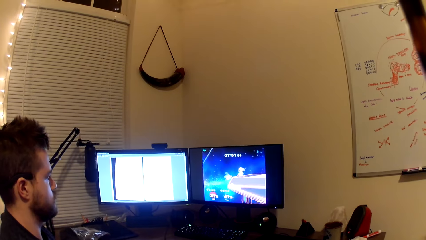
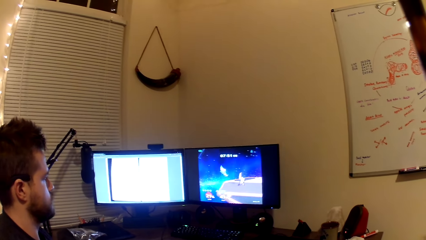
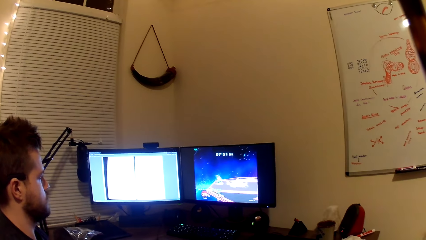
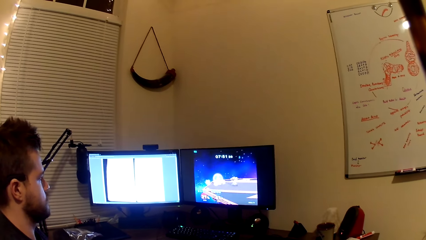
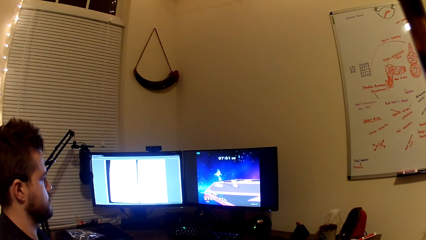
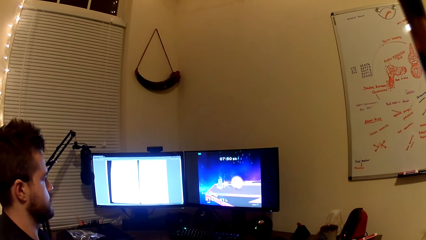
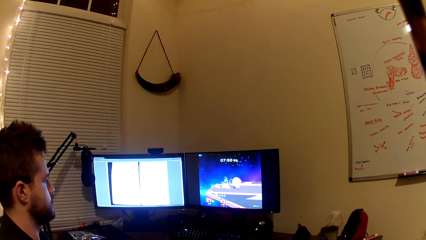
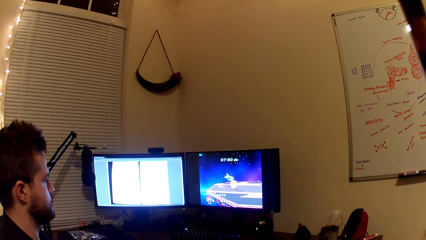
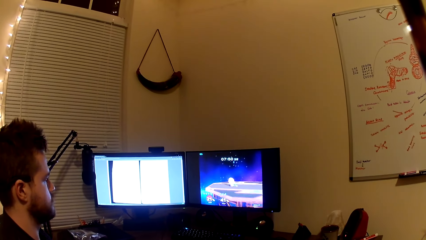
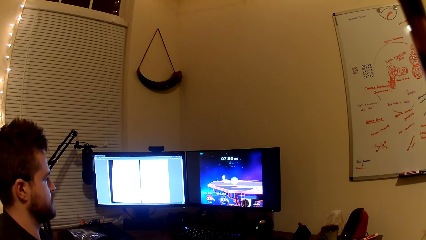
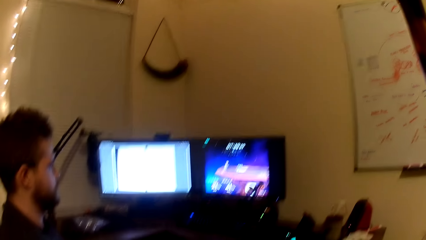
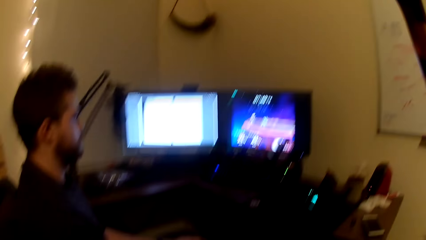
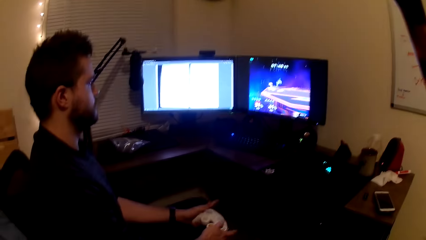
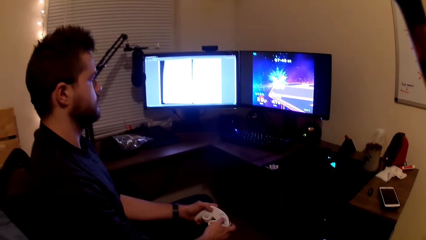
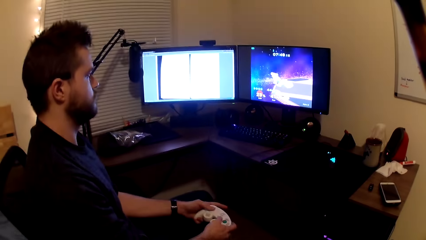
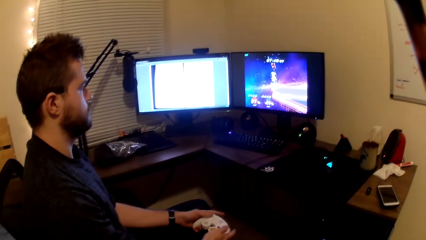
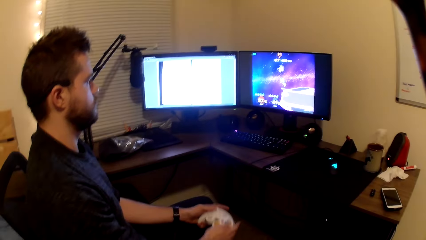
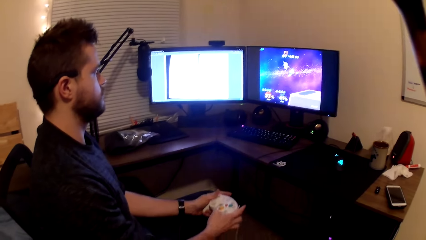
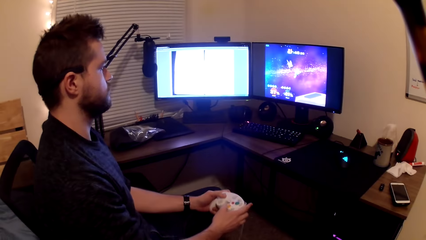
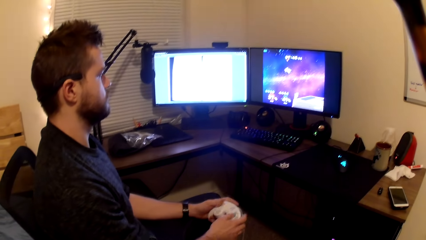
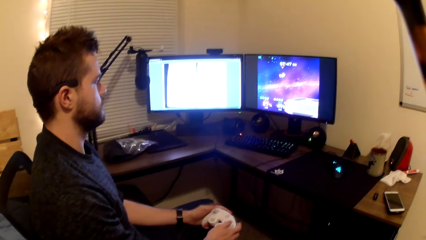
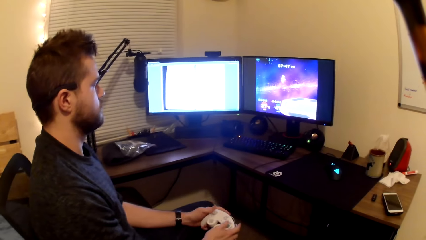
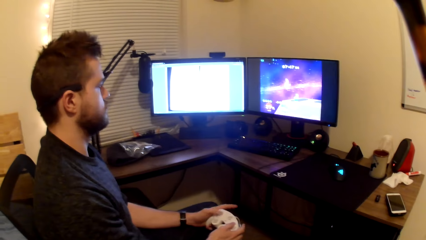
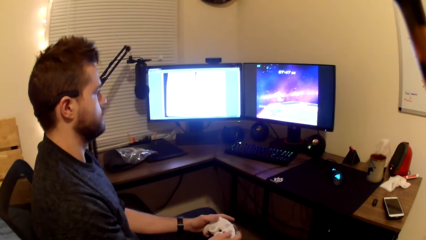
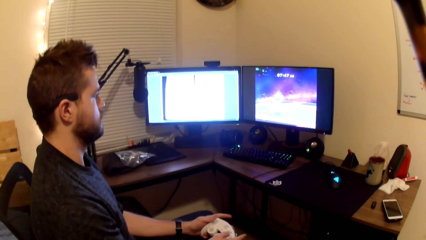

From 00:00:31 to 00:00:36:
The camera wearer plays the computer game with a man.

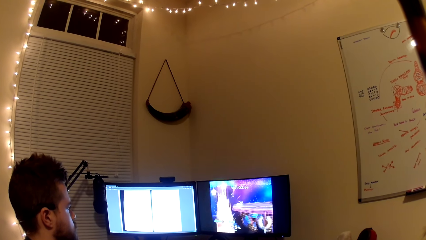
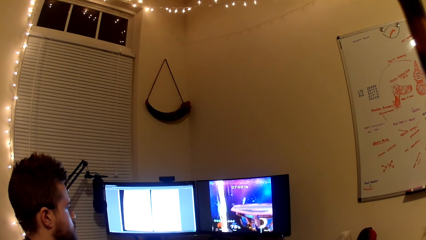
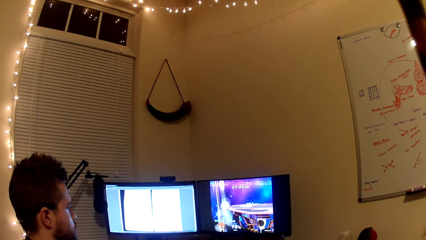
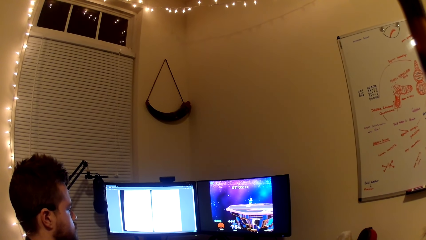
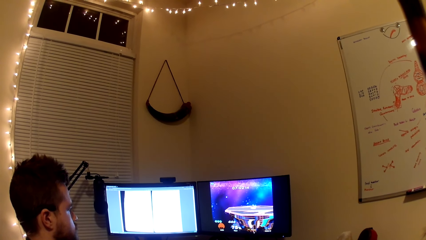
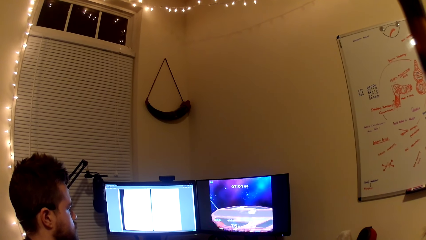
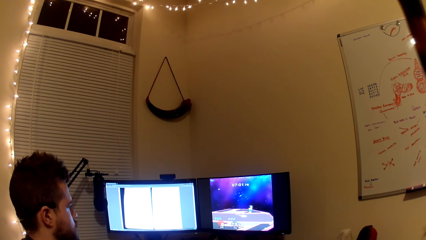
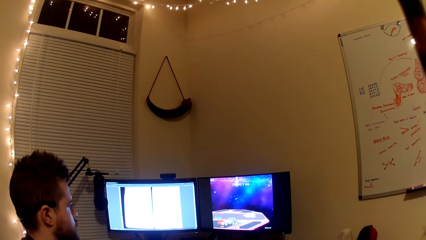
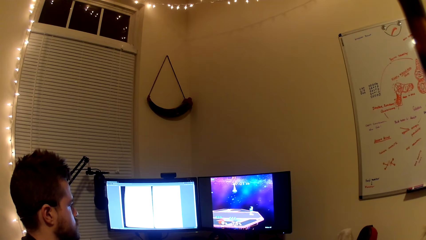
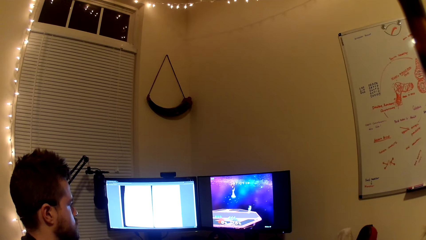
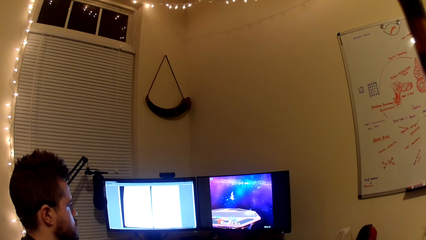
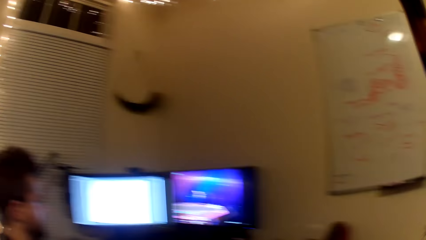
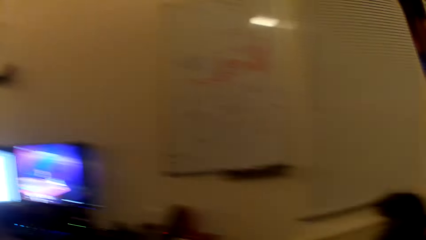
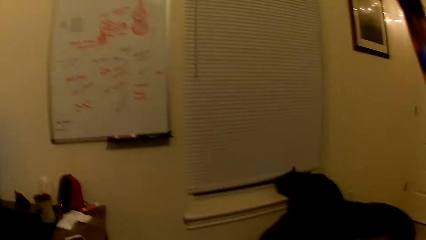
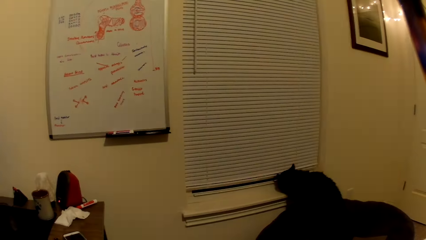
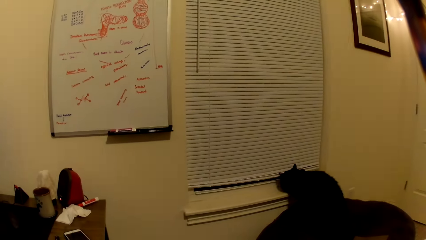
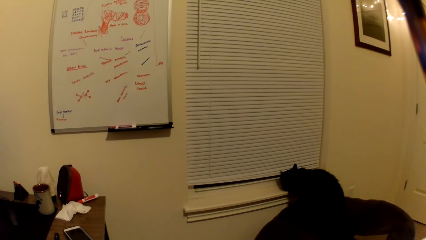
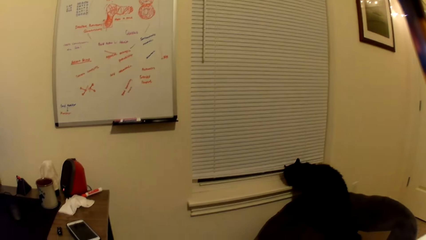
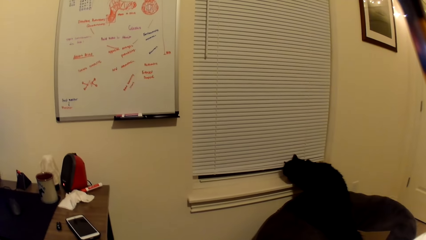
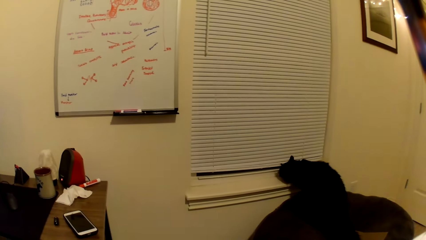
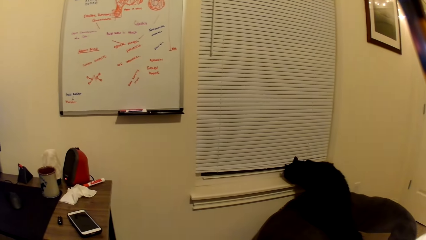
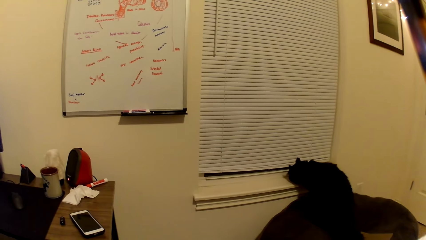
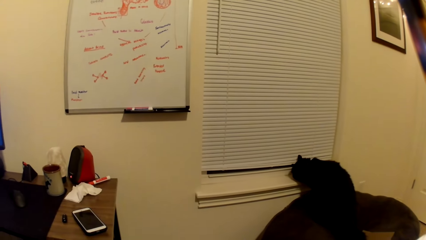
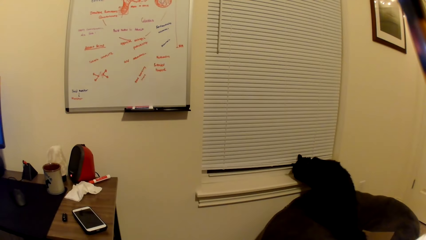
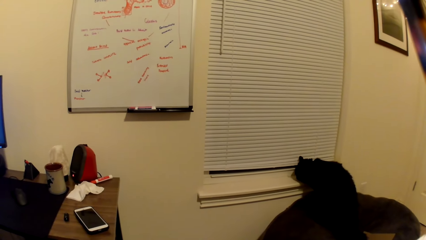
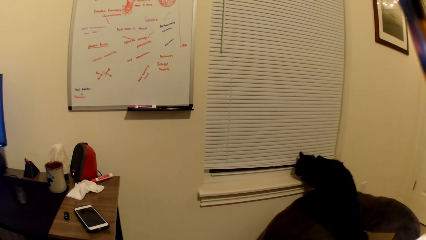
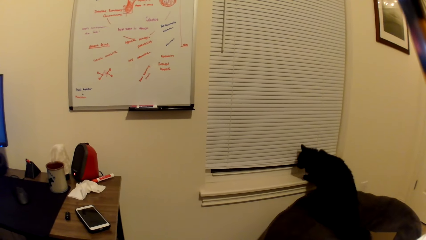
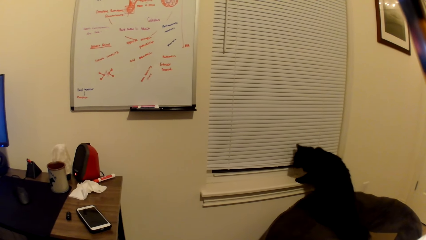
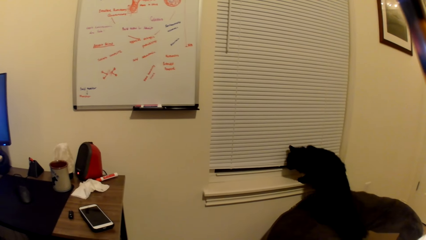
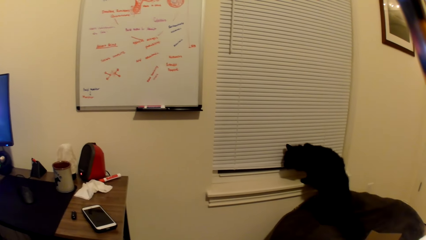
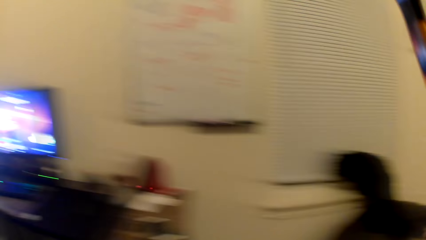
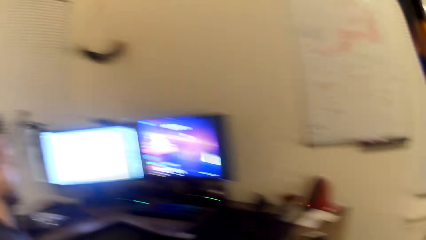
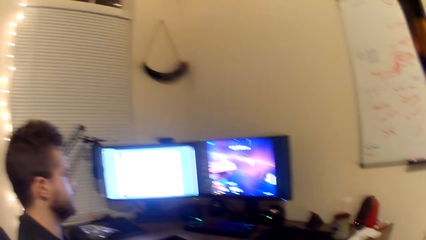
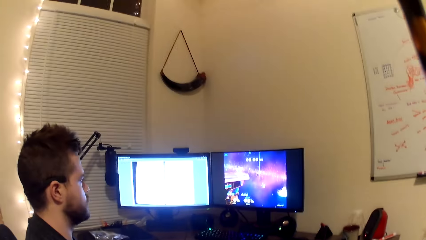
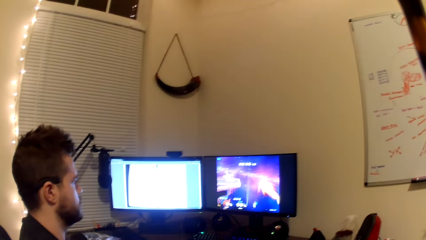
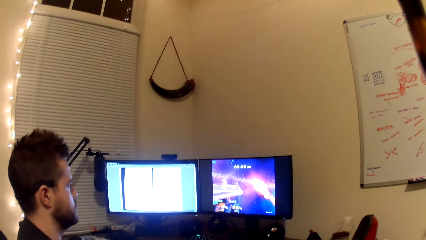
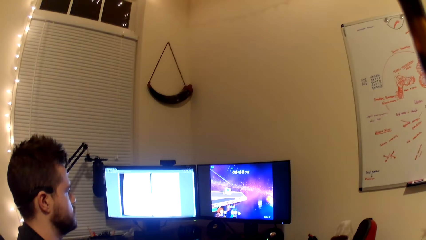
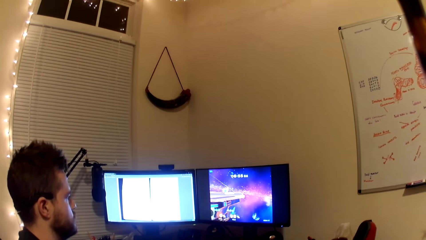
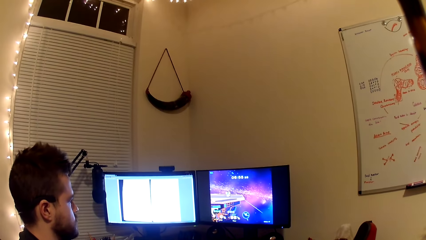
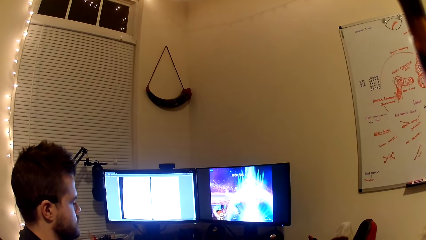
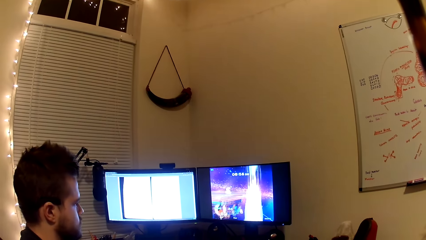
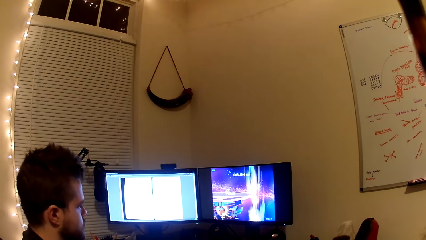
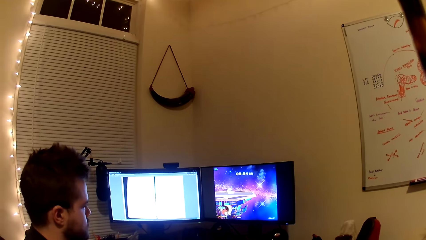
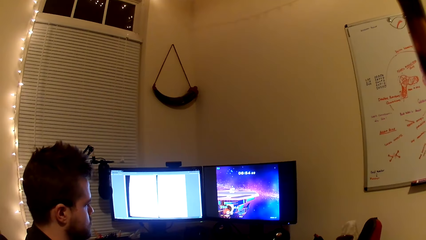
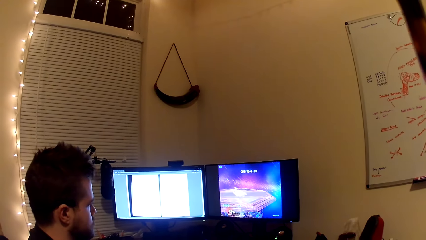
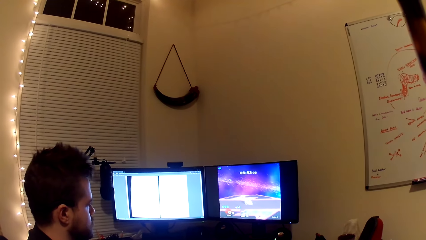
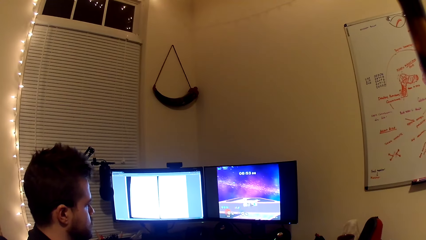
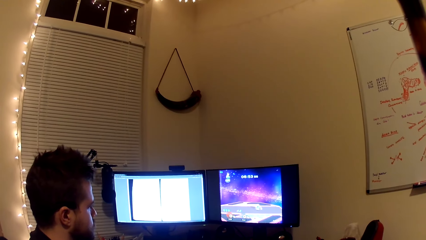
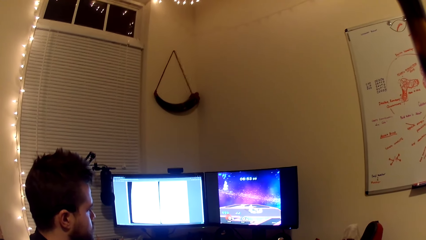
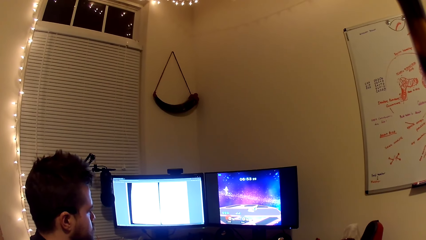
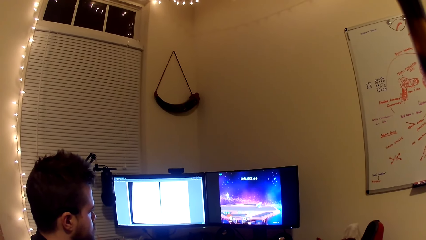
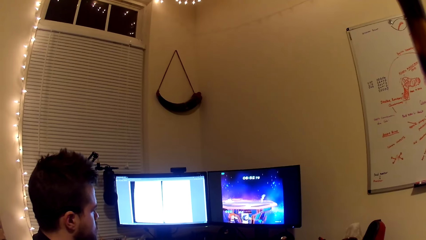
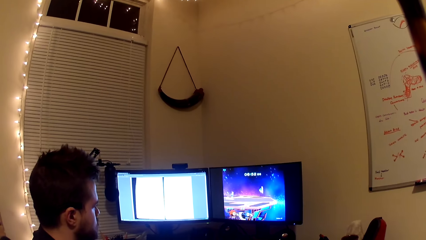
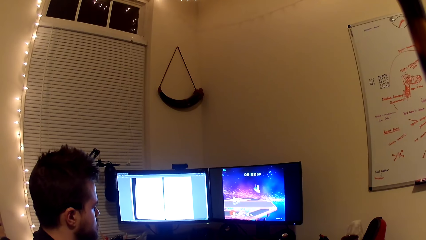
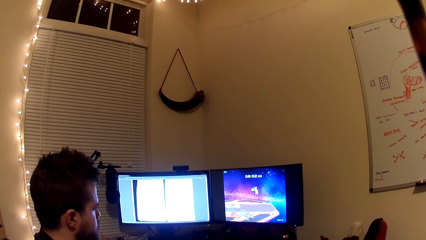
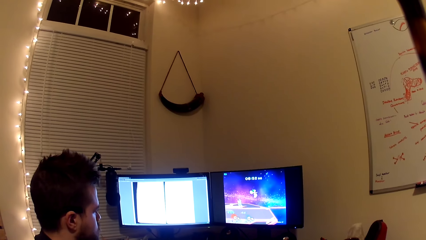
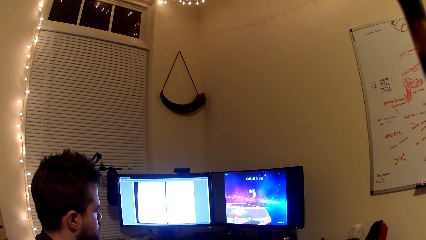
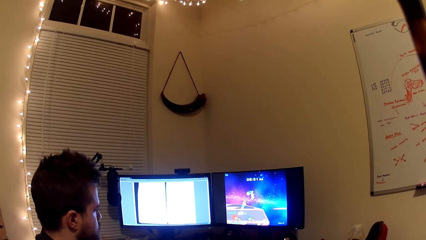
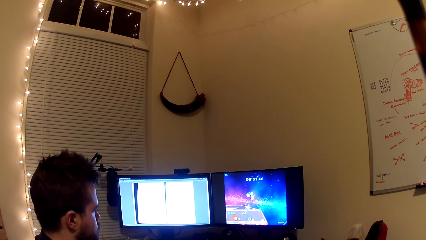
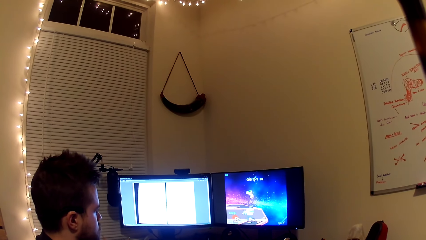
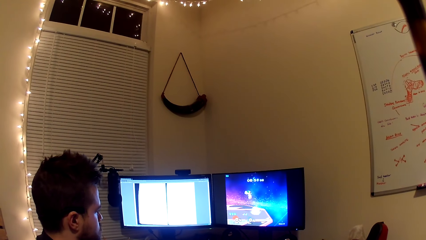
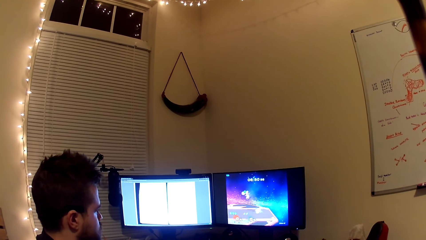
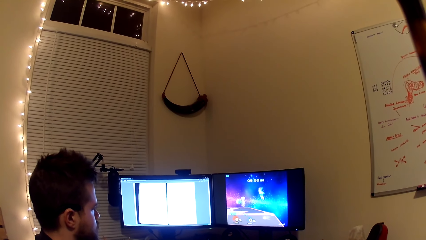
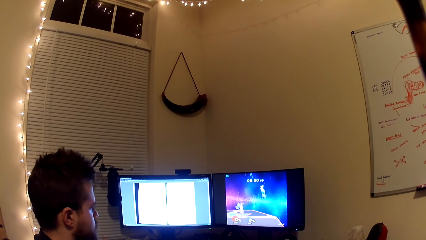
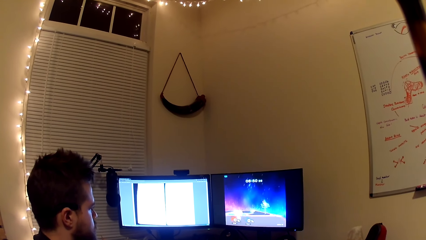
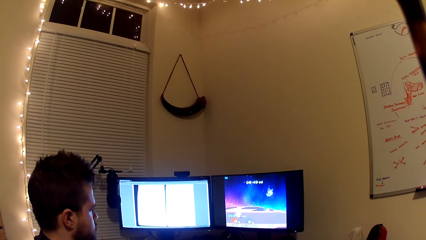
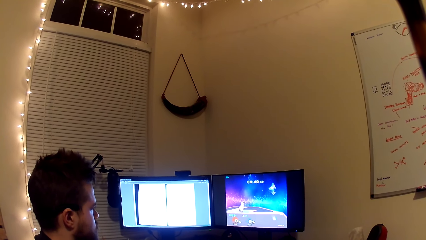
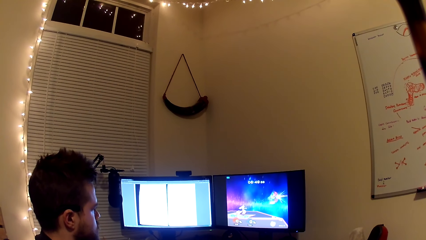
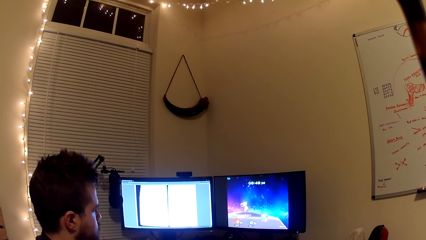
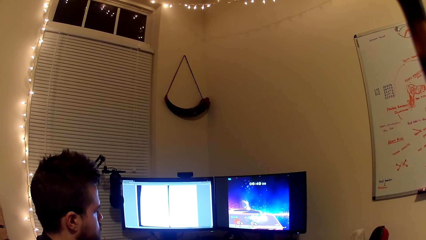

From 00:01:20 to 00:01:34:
A cat climbs the window pane. The camera wearer looks at the cat. They play the computer game with a man.
